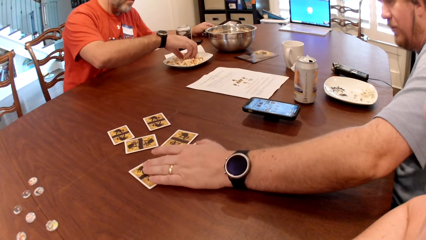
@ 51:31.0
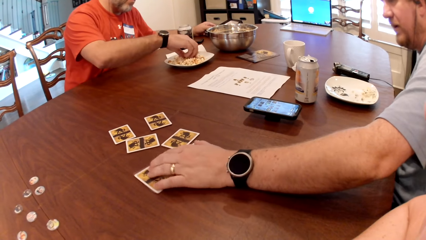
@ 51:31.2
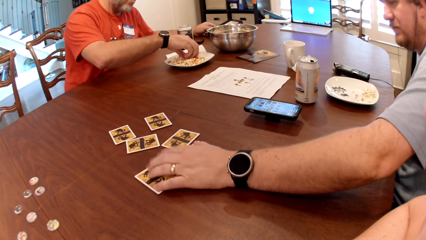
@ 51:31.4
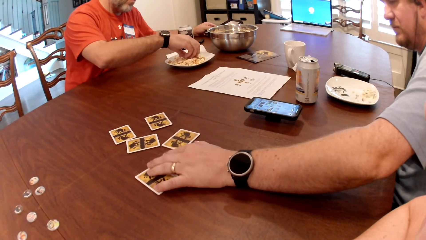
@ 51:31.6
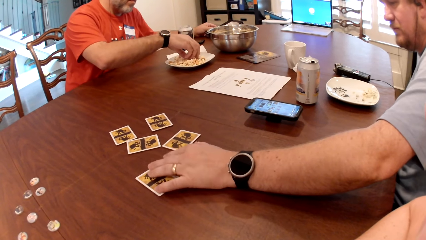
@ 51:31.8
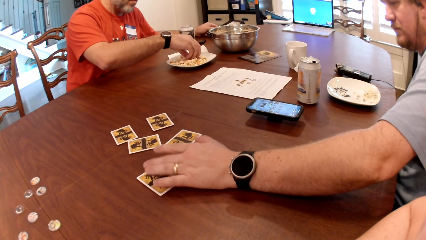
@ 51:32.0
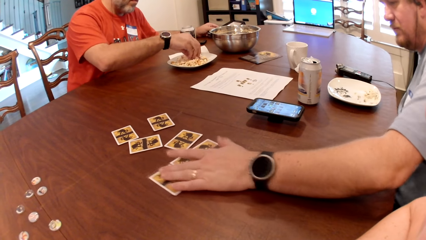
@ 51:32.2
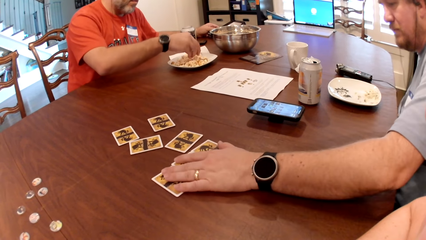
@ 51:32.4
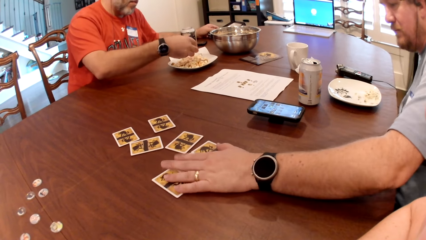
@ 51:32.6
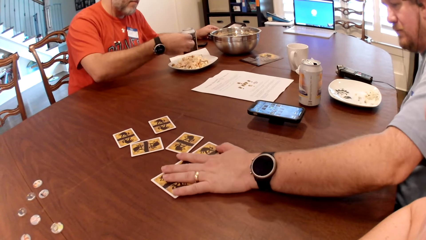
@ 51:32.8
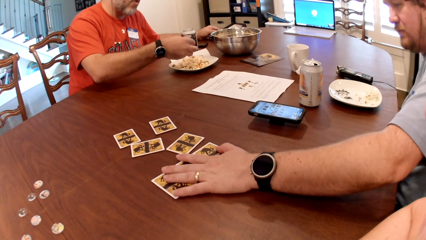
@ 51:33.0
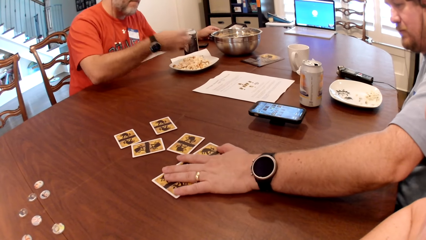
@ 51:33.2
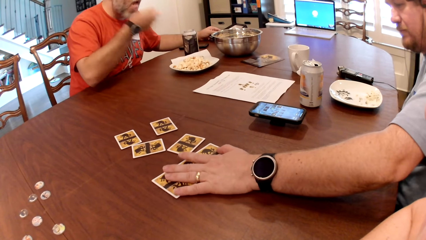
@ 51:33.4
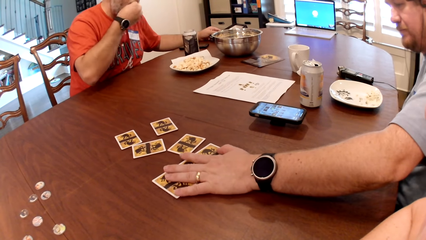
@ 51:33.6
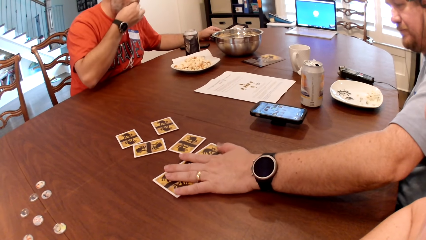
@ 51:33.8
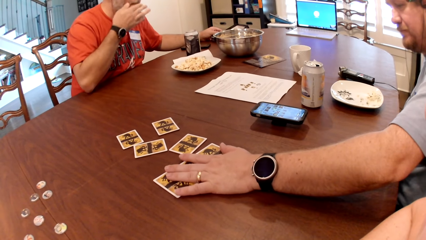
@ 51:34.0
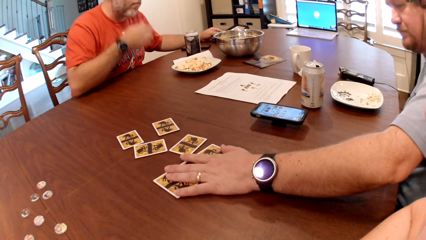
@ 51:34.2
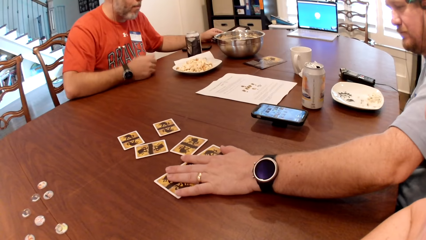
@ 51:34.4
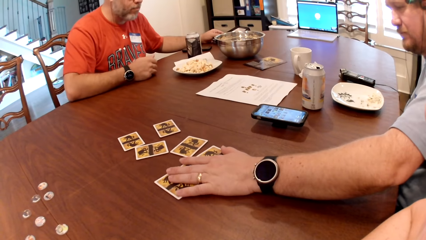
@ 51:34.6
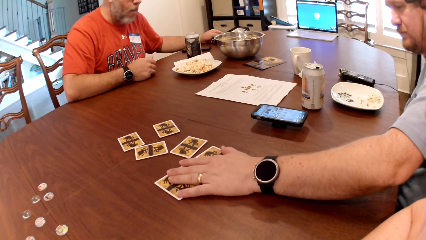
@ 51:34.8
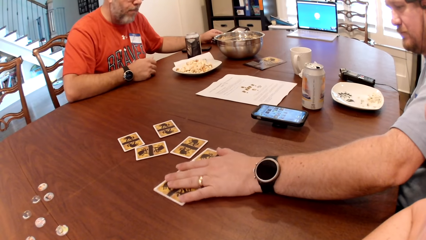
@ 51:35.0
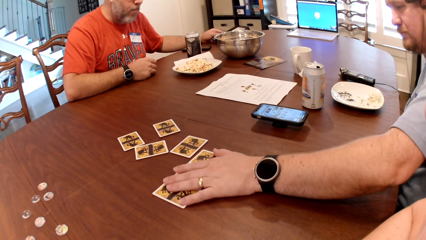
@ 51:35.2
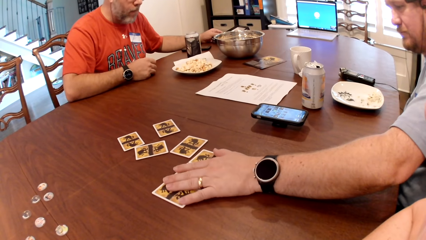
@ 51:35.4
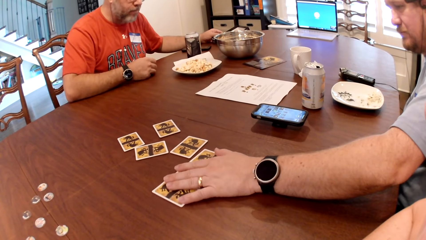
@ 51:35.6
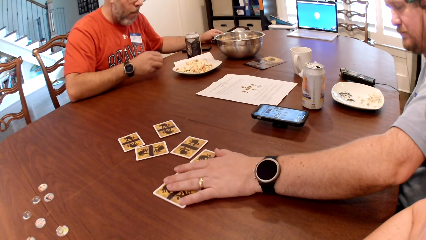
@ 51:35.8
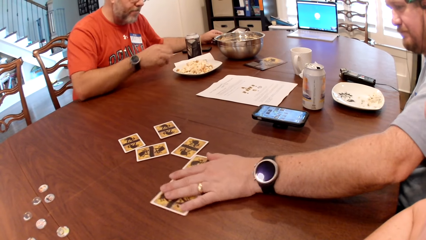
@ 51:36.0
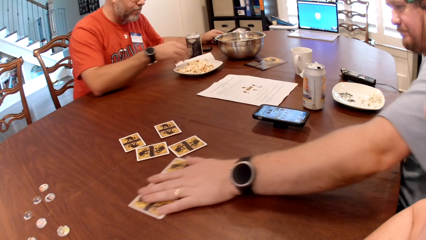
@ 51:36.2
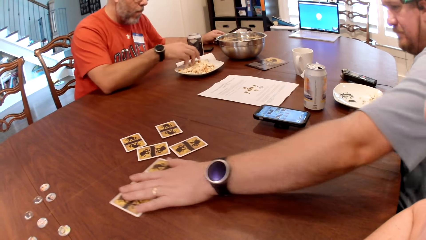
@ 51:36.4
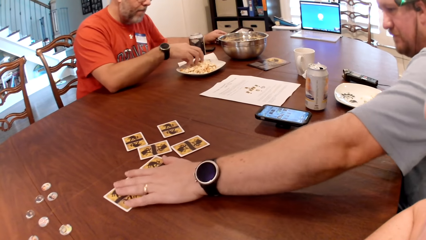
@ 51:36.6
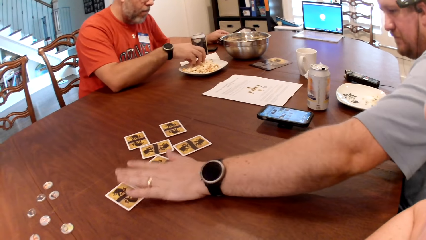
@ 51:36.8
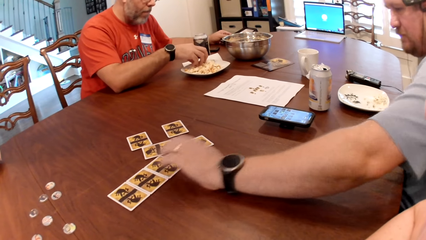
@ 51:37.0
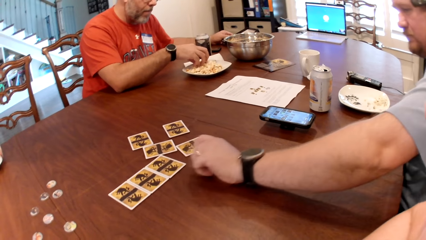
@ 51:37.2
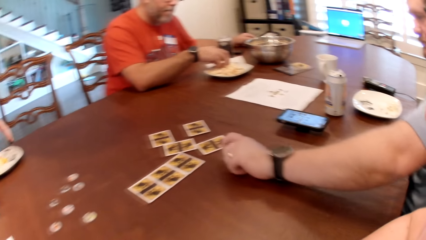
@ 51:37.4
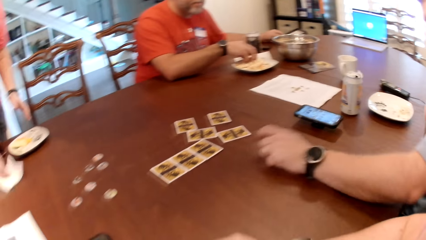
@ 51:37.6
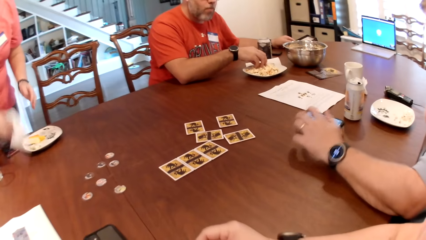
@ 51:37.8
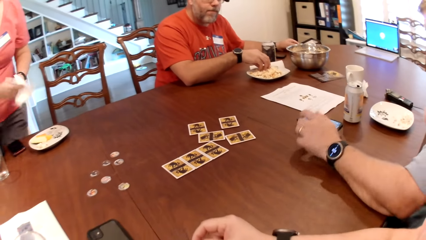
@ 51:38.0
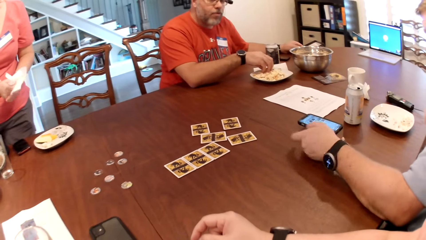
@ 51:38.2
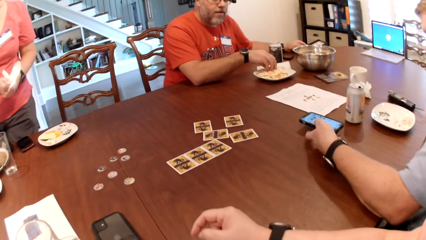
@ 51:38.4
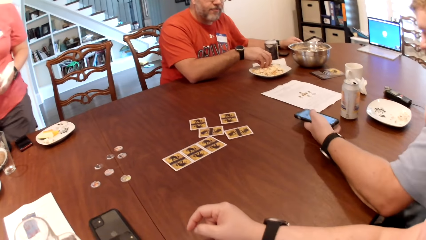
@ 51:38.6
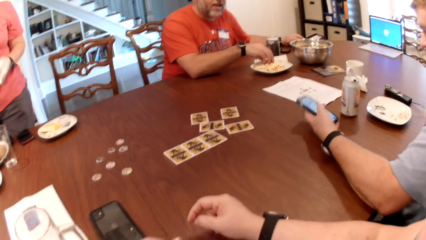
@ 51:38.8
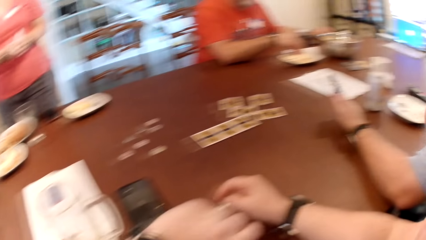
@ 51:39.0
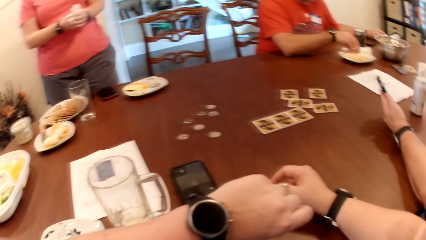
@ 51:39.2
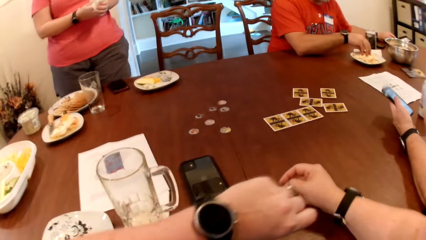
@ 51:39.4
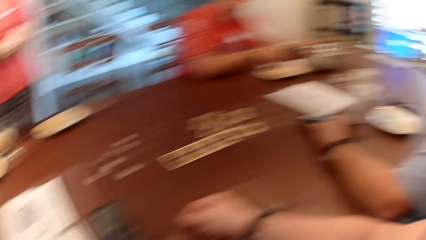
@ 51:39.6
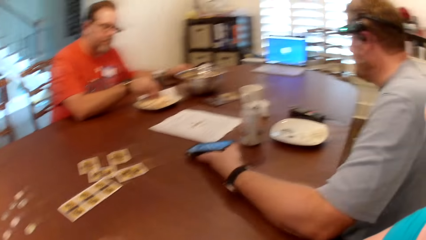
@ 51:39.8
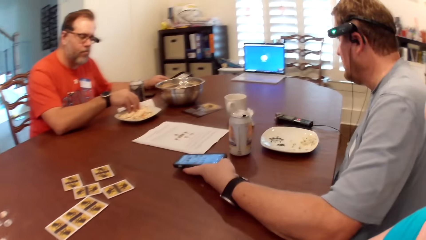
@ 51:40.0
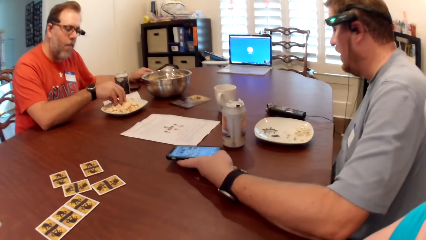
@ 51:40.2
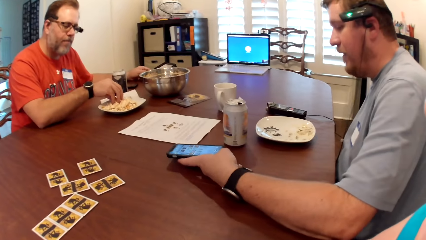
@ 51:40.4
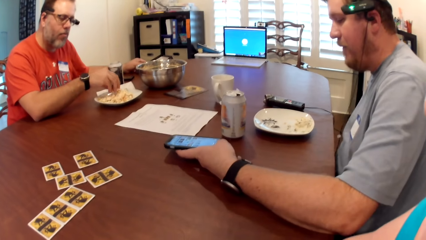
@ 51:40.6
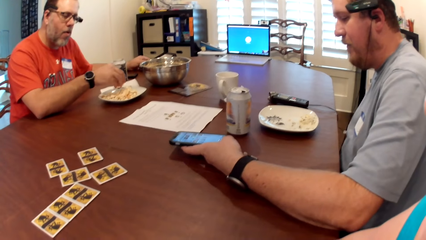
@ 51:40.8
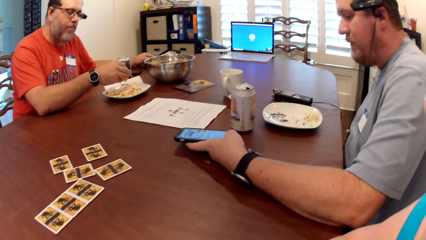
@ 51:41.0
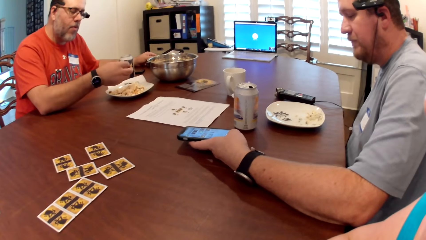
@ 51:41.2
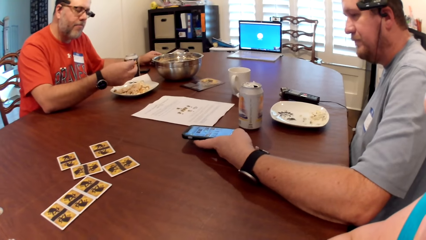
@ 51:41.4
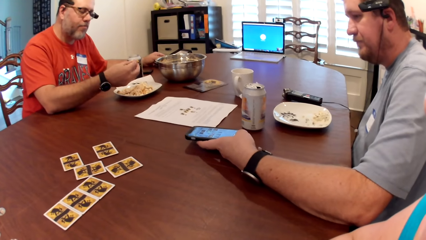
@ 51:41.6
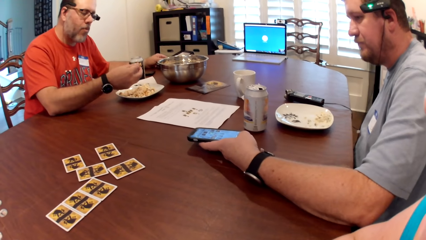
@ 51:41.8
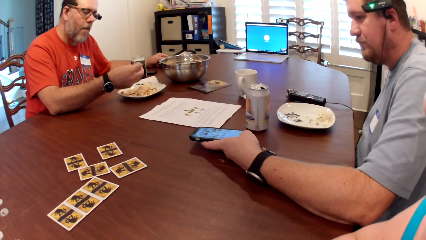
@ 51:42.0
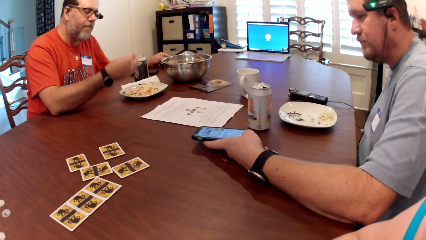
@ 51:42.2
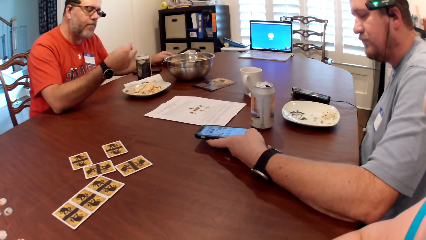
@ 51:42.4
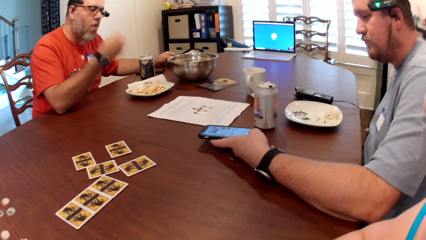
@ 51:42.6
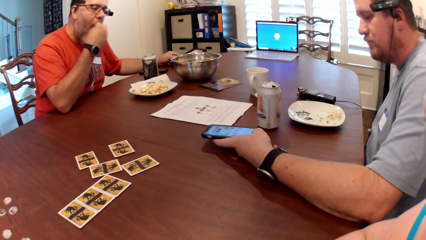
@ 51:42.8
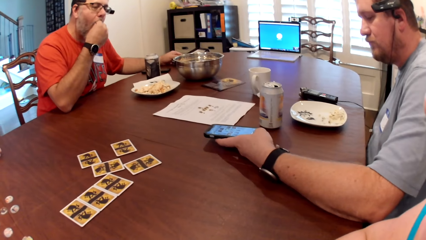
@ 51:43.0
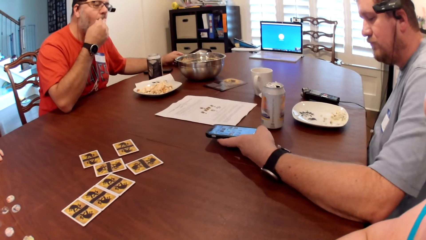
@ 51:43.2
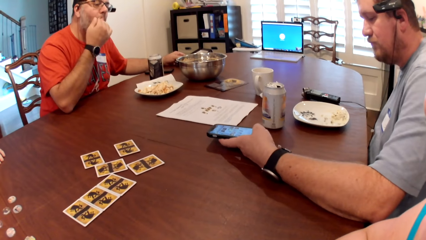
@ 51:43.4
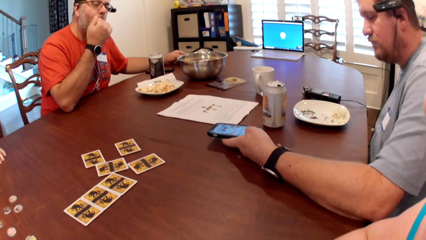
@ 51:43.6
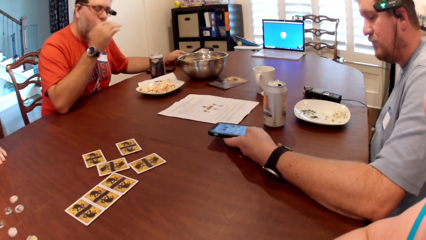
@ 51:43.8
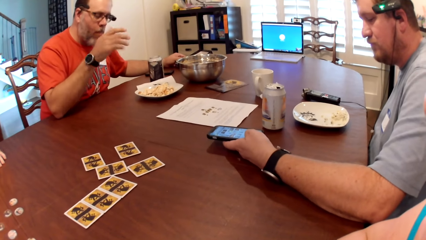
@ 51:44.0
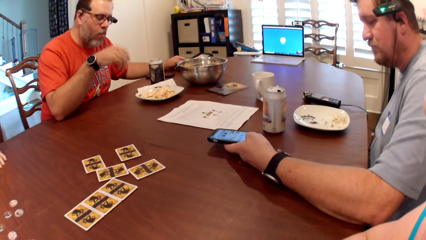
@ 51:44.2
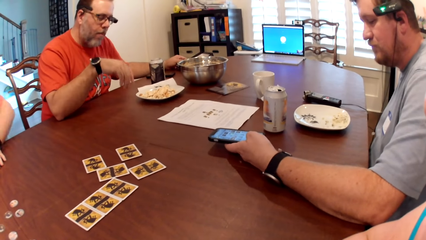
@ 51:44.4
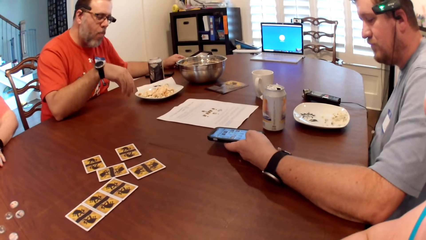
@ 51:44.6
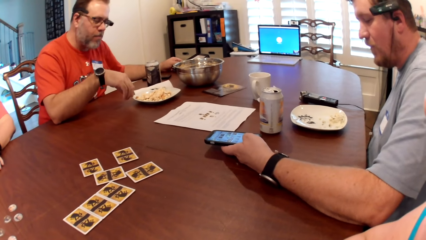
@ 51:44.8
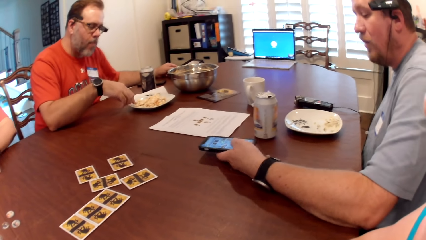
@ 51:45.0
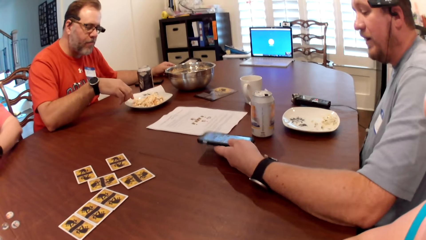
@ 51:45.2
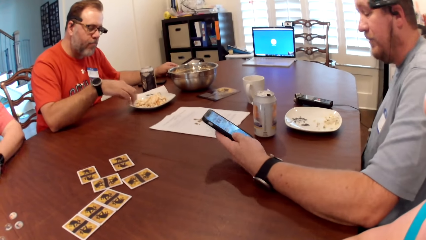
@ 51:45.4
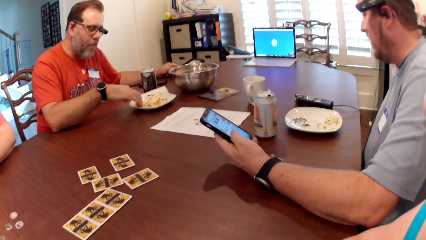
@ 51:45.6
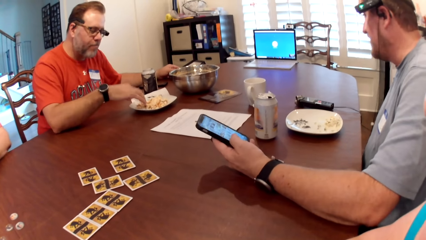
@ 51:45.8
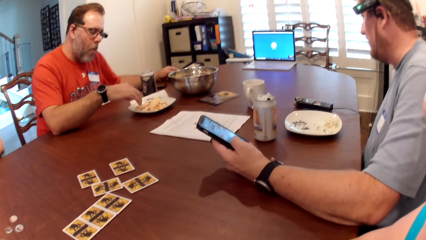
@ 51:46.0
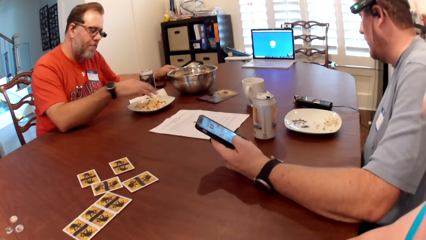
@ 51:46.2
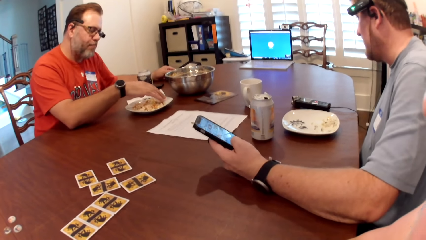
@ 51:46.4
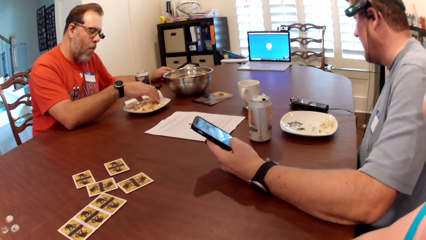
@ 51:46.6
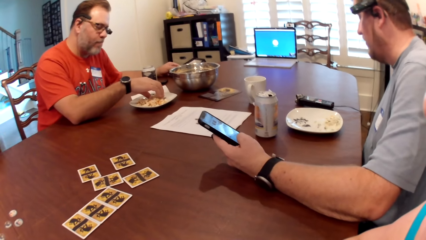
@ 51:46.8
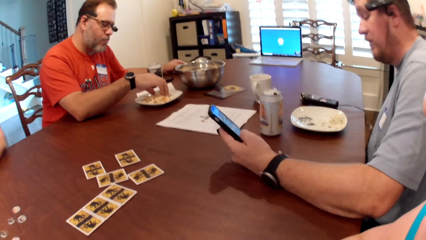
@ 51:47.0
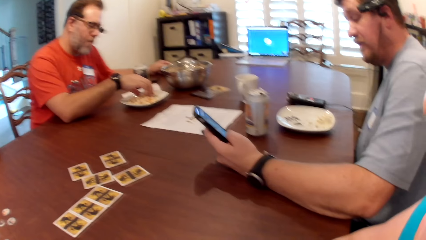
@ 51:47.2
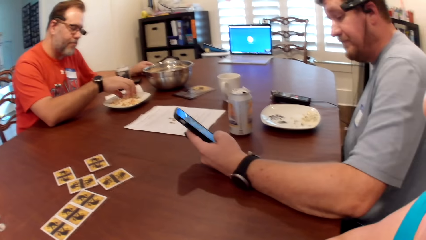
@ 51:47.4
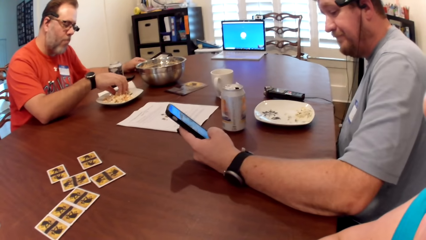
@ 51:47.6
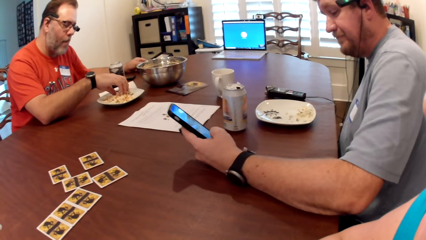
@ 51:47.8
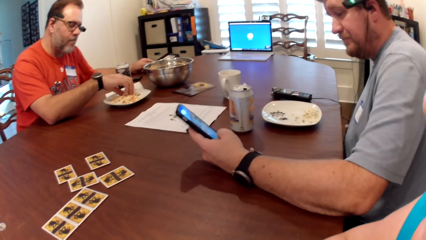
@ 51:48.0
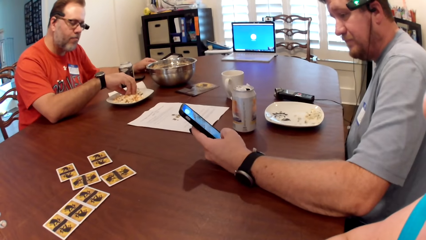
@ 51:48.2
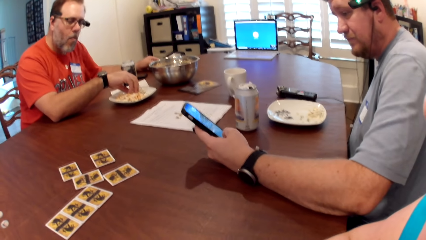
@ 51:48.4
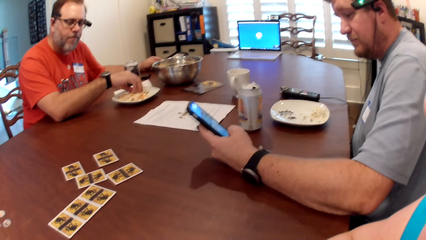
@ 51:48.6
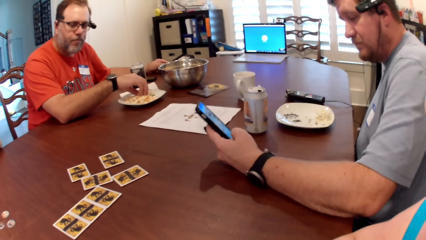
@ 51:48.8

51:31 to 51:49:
A man takes some popcorn from the plate with his left hand. The man eats the popcorn in his right hand. The man places his right hand in the plate on the table. A woman picks up a paper towel from the table with her right hand. The woman cleans both hands with the paper towel. Another man picks up the phone from the table with his left hand. The camera wearer looks at the wrist watch. They look at the table. The first man takes some popcorn from the plate with his right hand. The first man eats the popcorn in his right hand. The other man operates the phone with his left hand. The first man adjusts the popcorn in the plate with his right hand.
